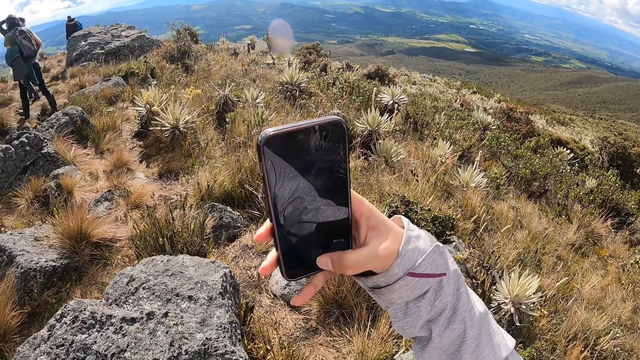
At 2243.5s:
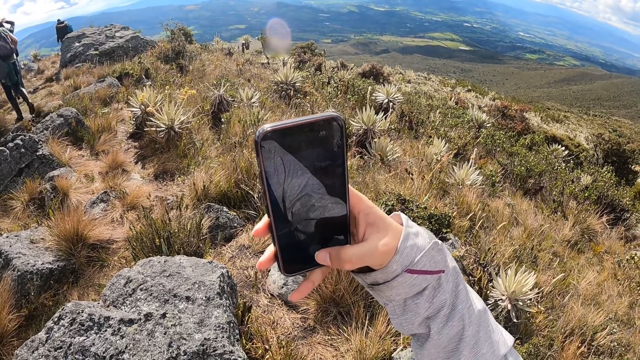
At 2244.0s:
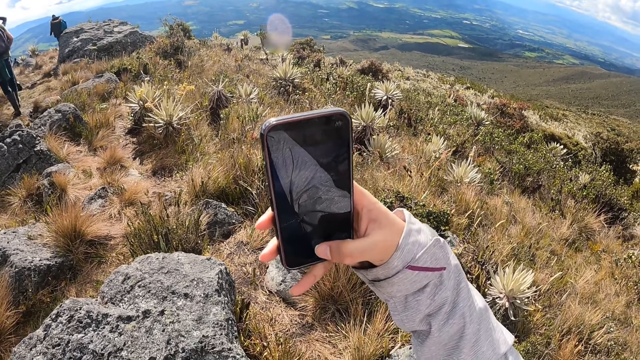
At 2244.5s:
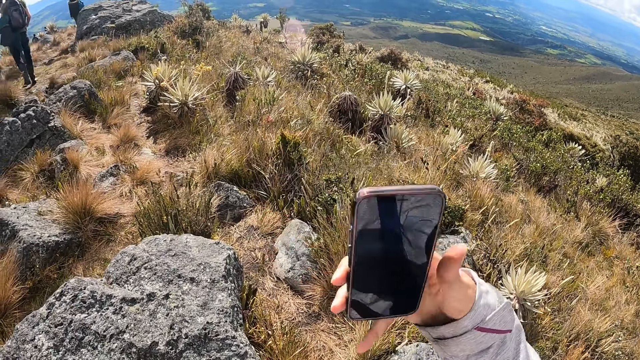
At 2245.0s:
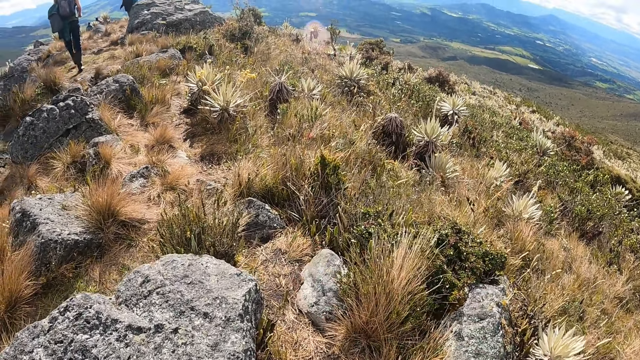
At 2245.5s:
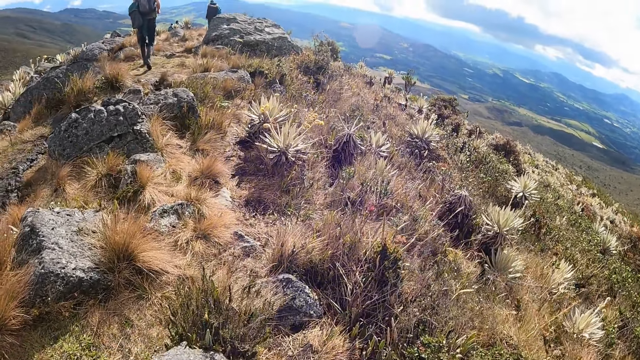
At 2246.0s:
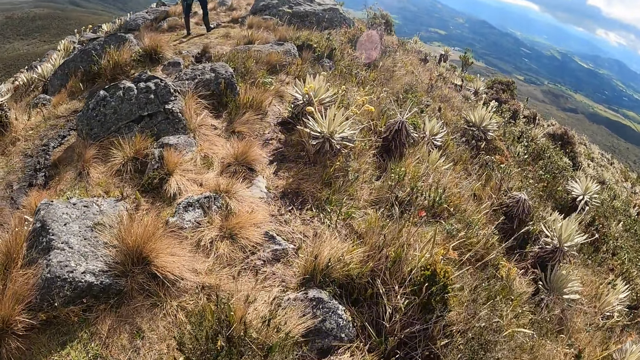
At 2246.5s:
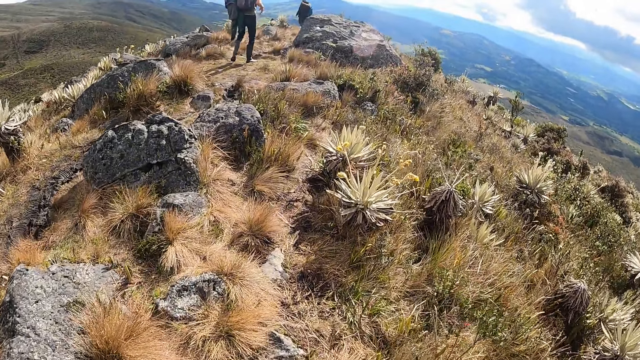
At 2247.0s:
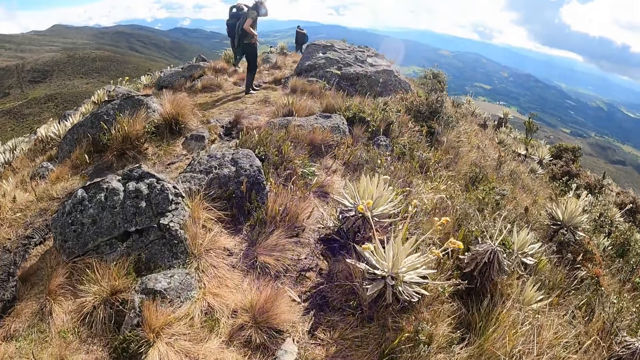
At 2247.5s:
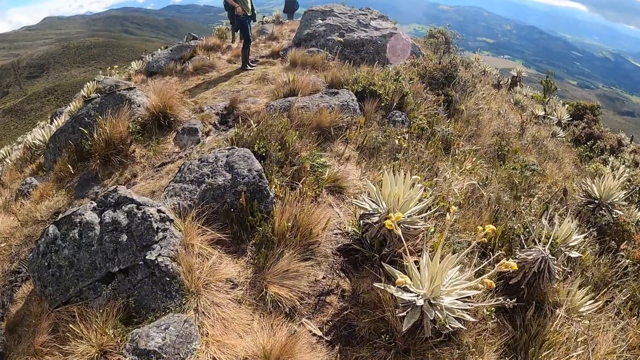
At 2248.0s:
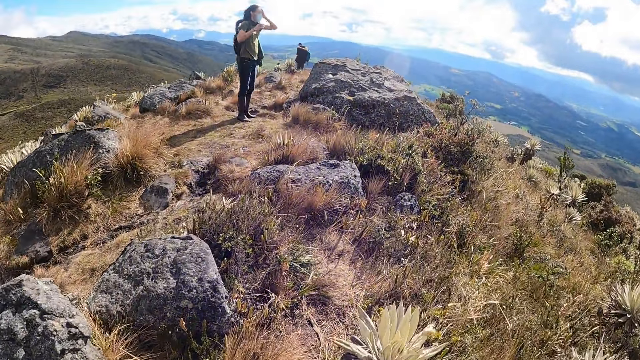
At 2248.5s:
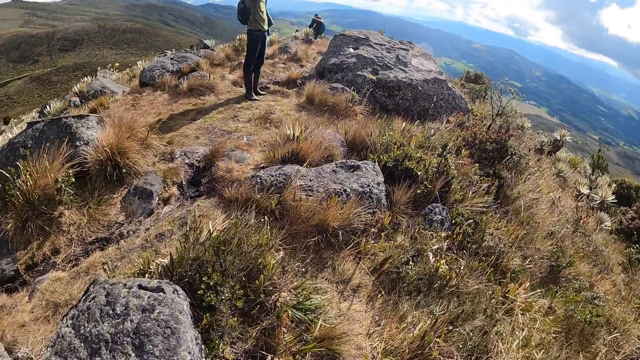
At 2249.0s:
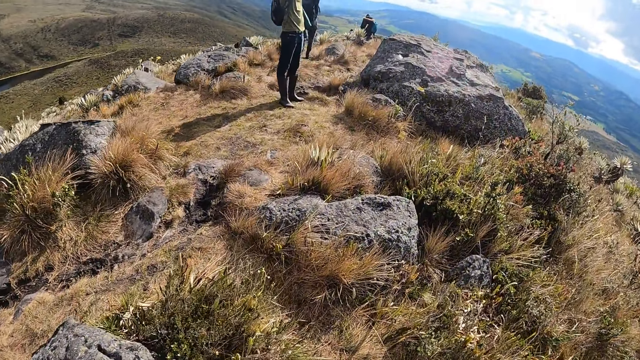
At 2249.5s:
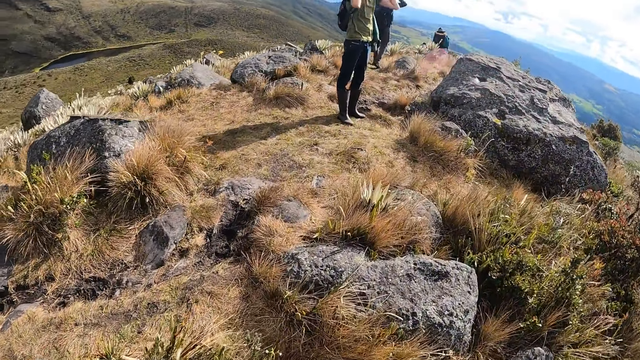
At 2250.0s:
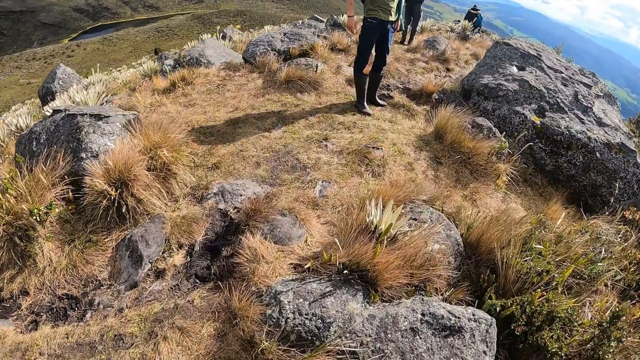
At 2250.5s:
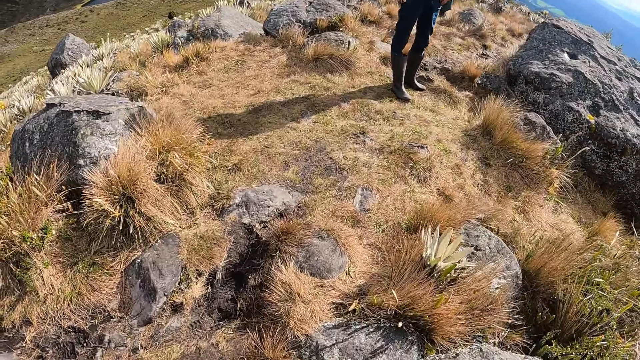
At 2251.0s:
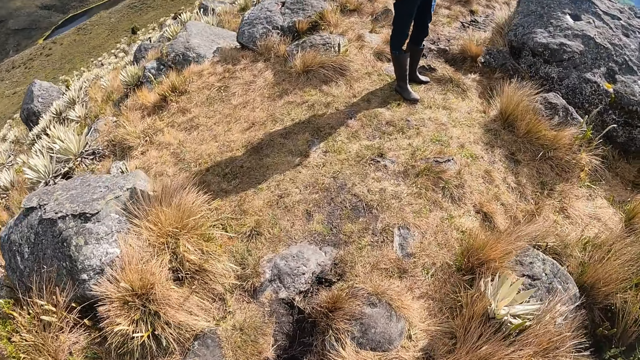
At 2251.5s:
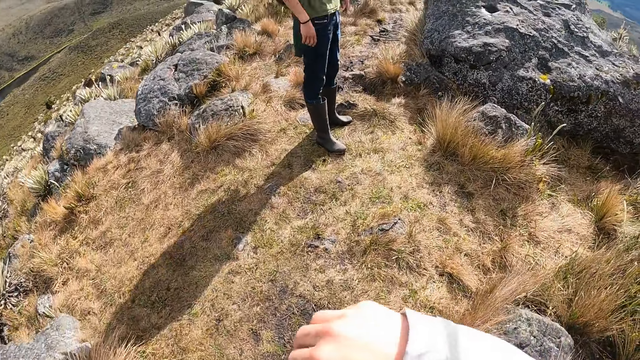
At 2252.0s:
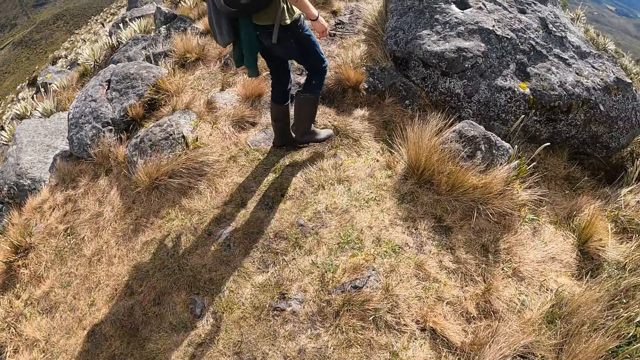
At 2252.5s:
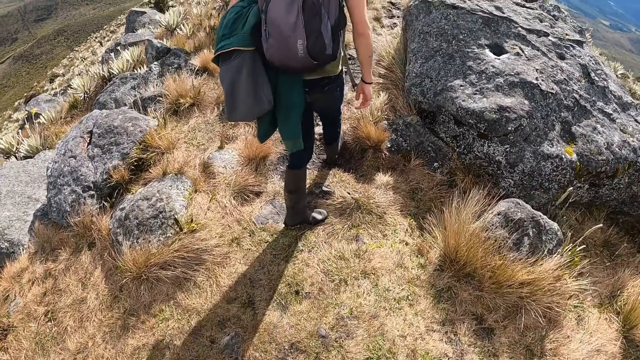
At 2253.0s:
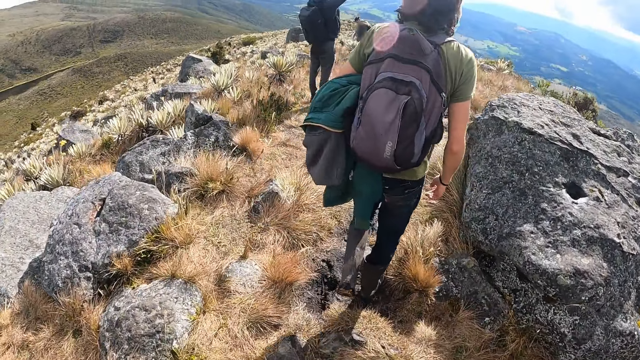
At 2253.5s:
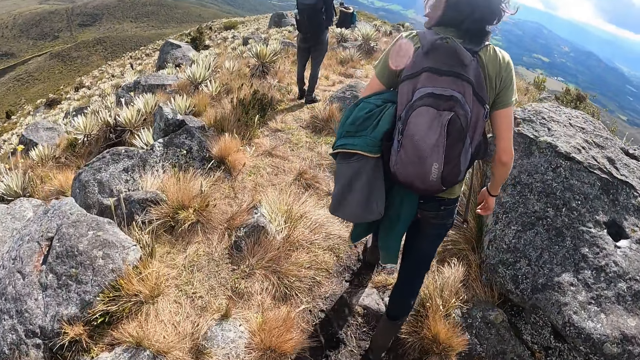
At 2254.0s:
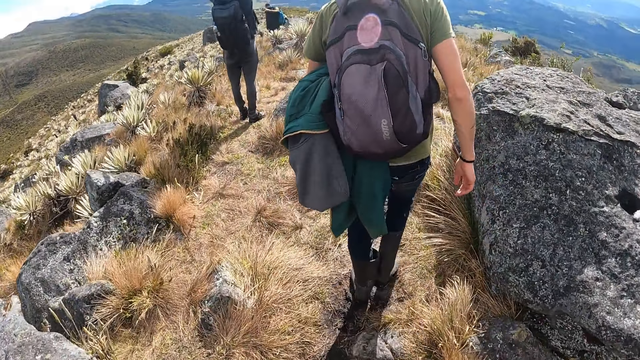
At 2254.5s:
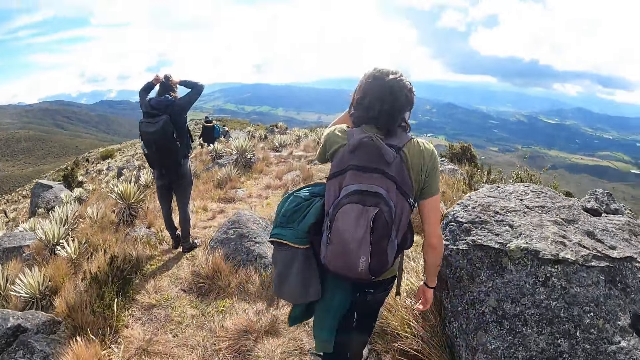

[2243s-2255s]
The camera wearer walks on the hill with the group of people.

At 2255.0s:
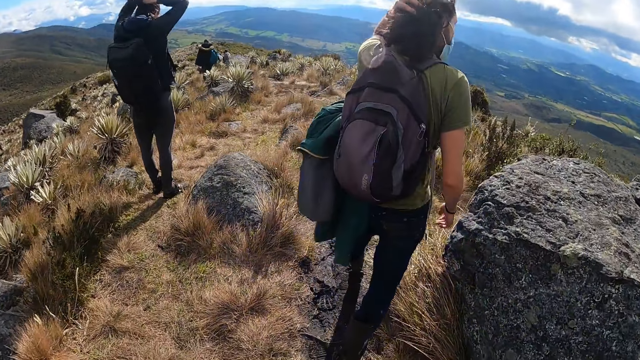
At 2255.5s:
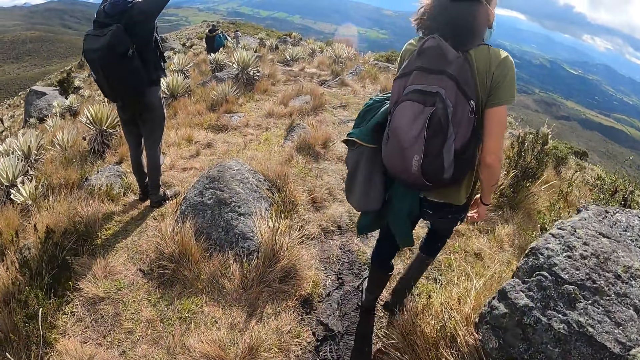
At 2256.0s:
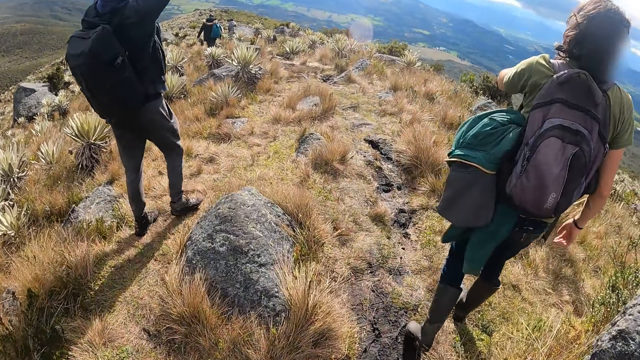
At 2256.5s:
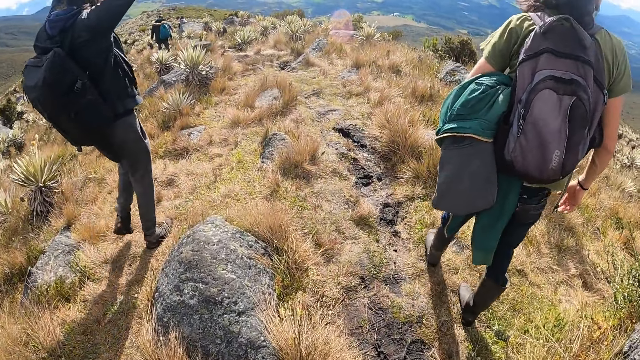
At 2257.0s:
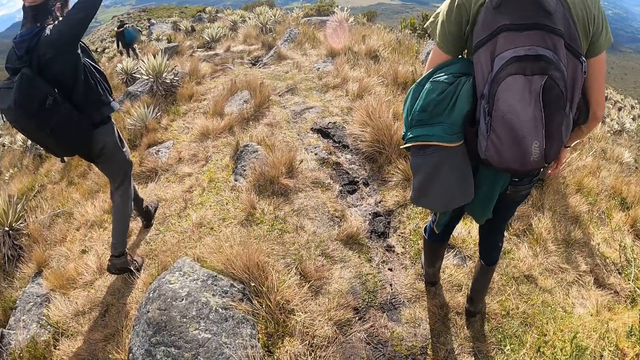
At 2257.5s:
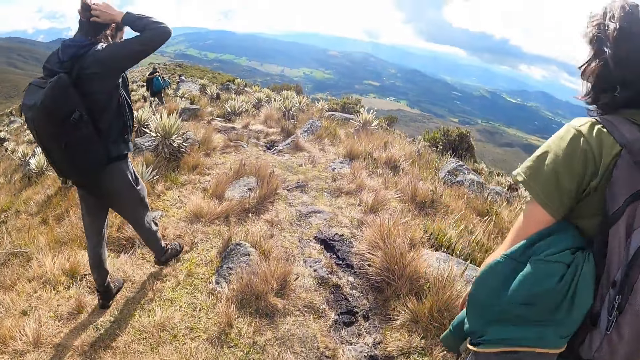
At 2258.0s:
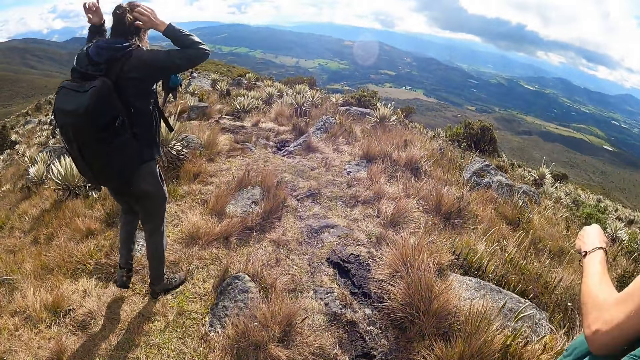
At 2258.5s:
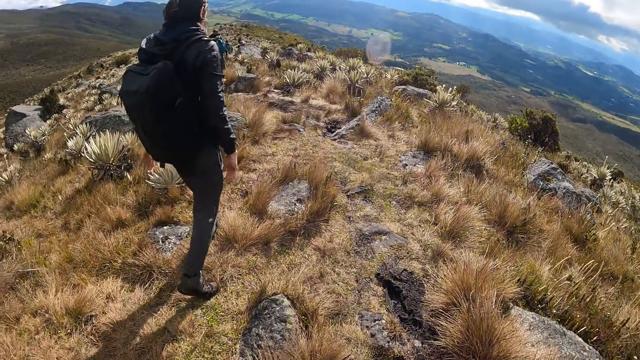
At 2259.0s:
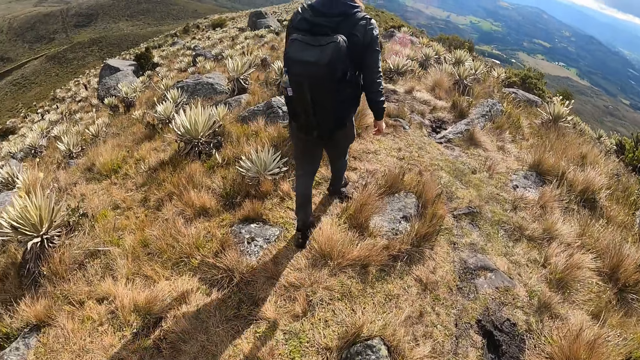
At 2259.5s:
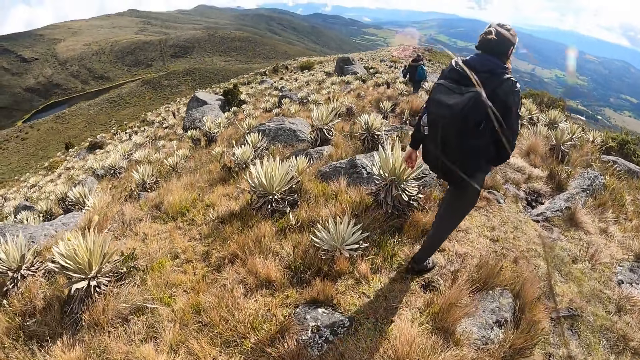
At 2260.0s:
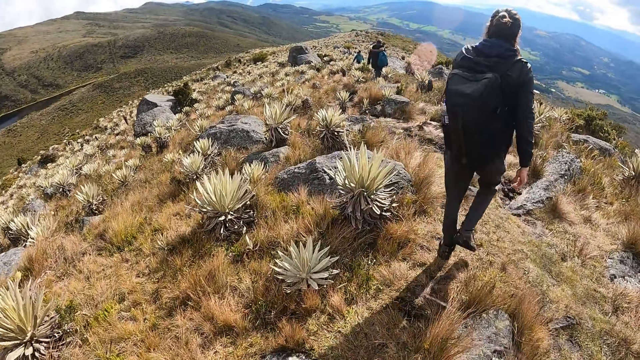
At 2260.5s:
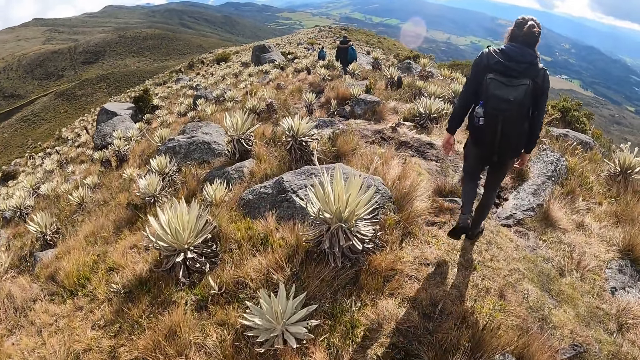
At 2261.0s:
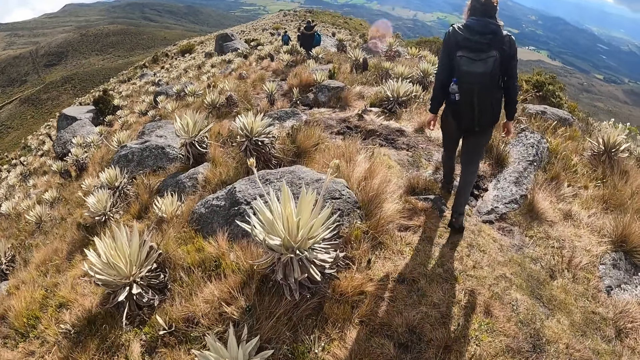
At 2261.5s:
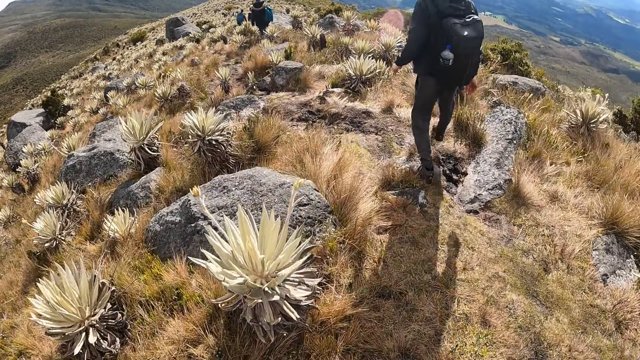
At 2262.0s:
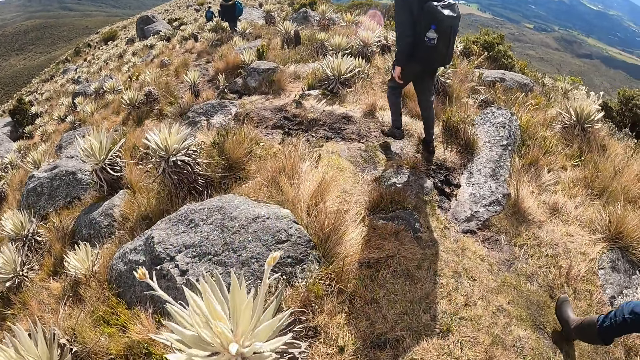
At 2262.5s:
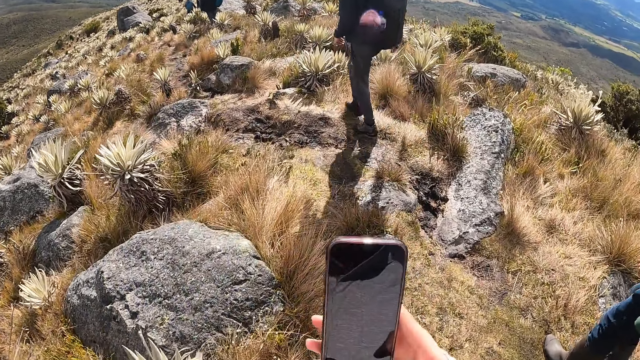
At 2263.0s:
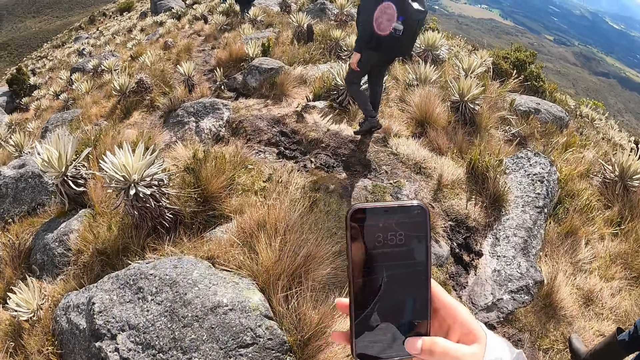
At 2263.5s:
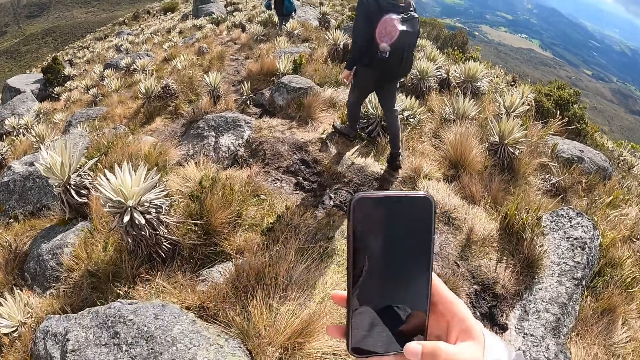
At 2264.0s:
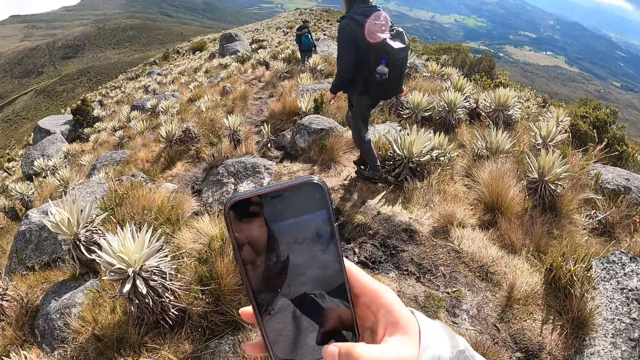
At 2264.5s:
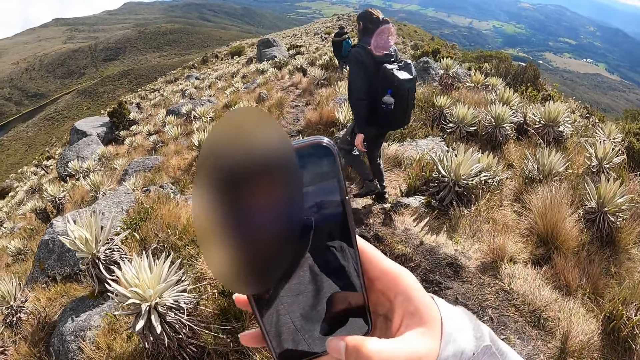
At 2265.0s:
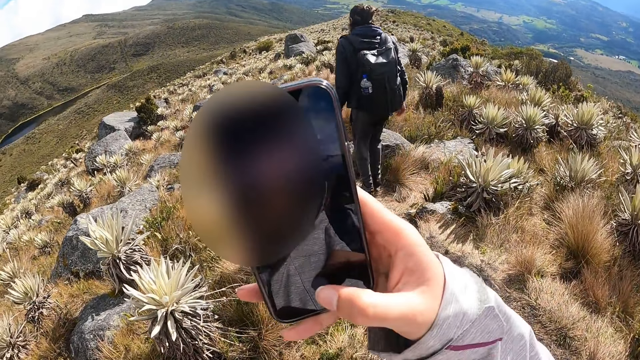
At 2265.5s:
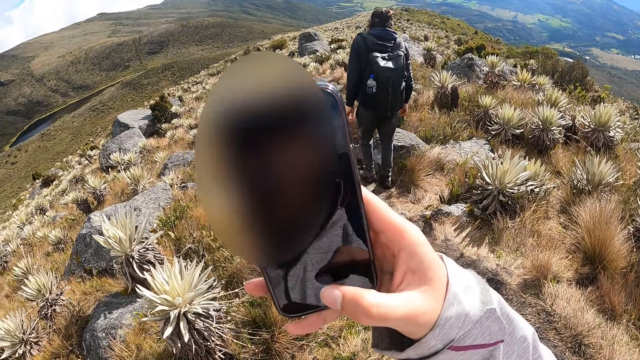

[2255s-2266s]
The camera wearer operates the mobile phone with her right hand.
